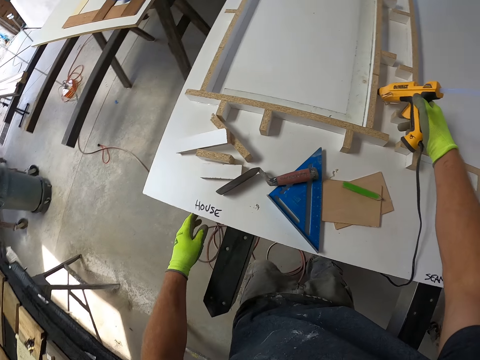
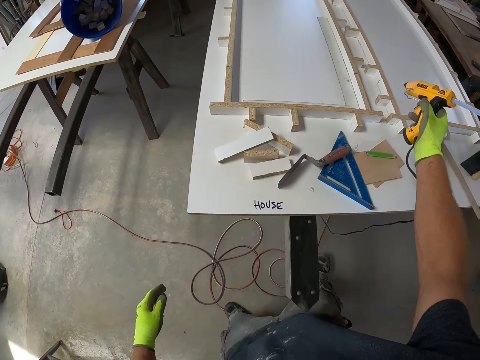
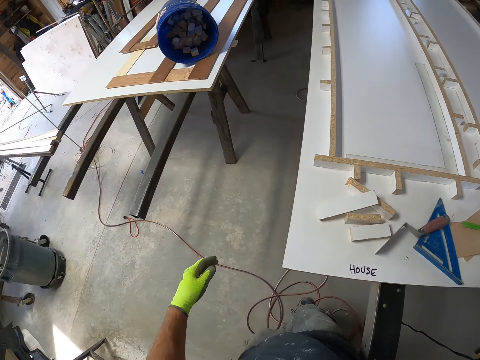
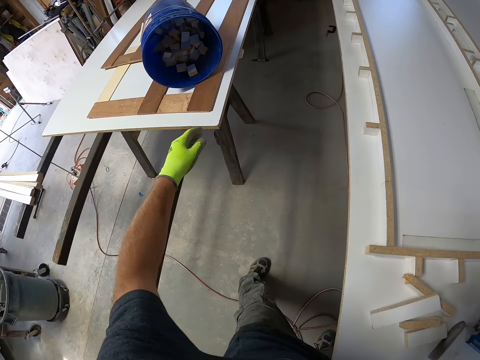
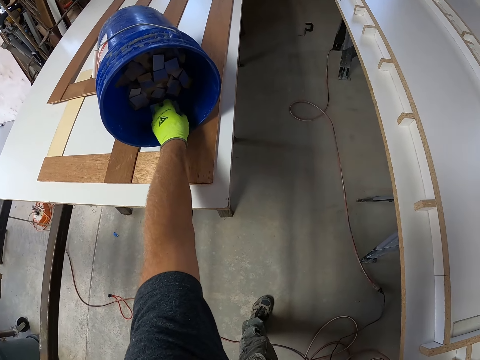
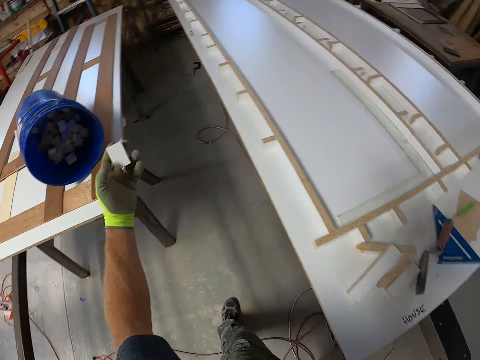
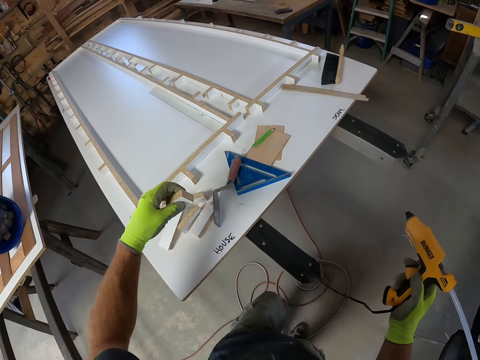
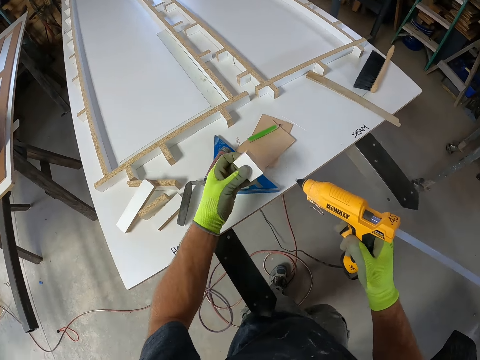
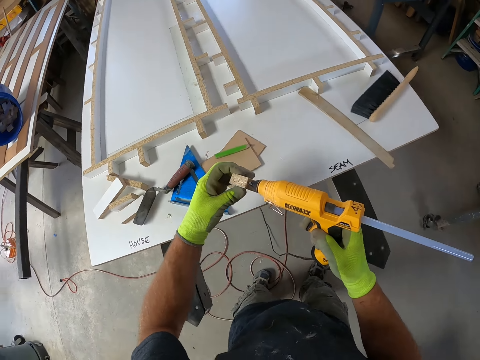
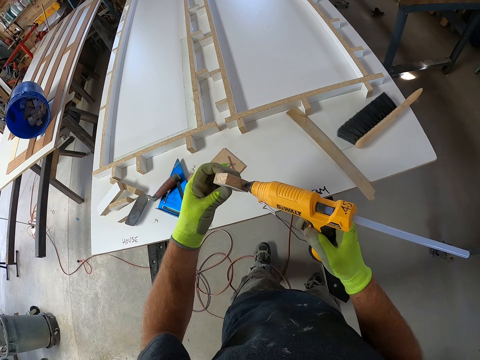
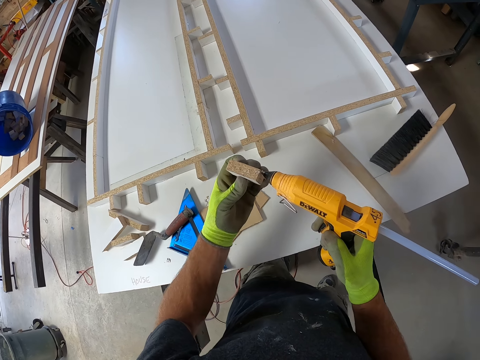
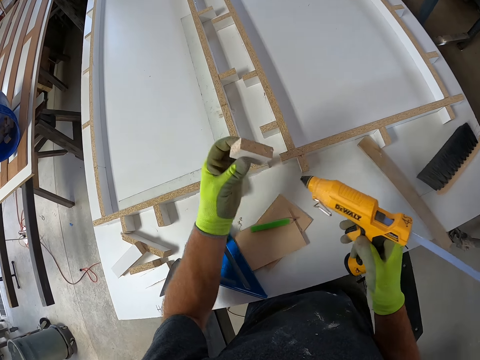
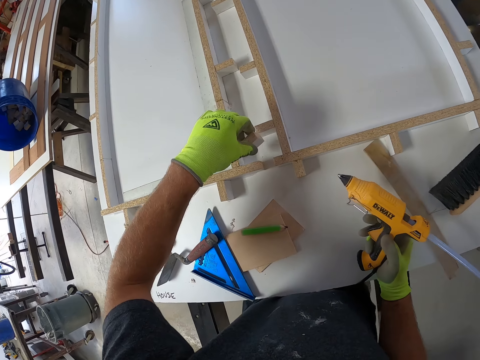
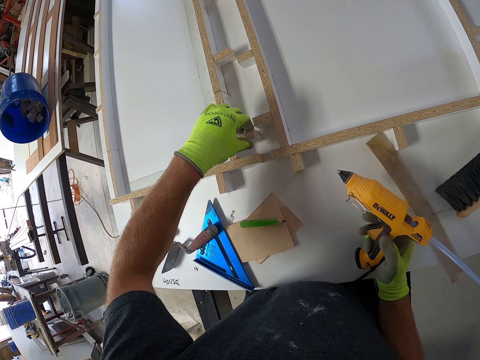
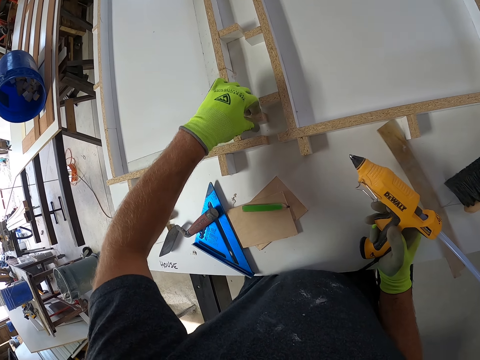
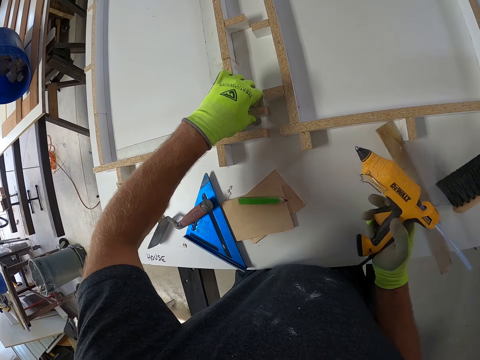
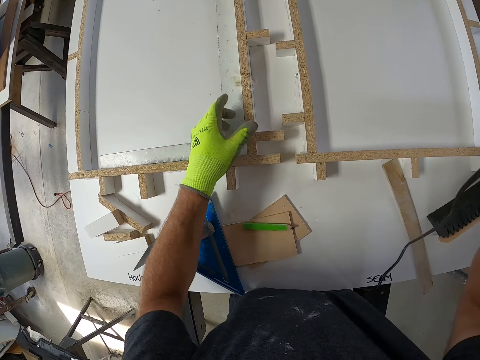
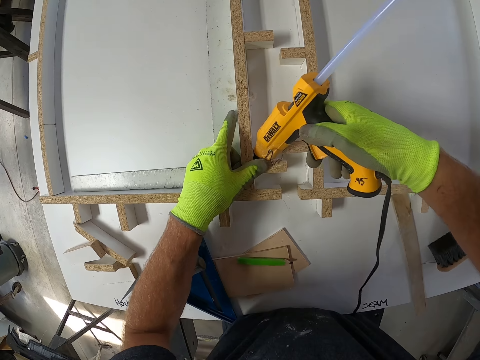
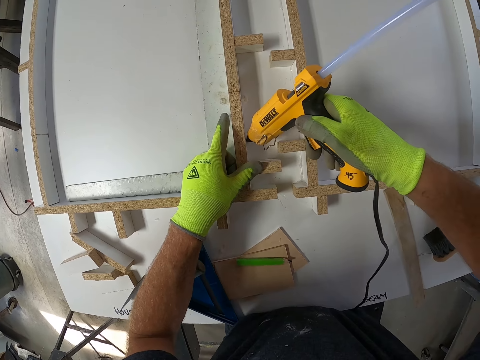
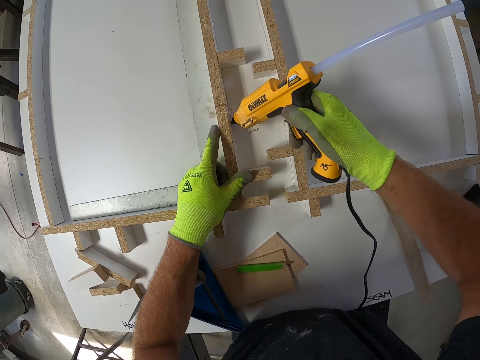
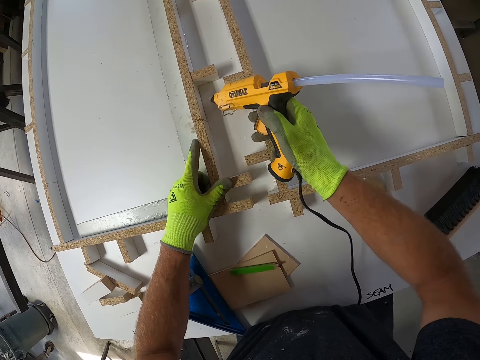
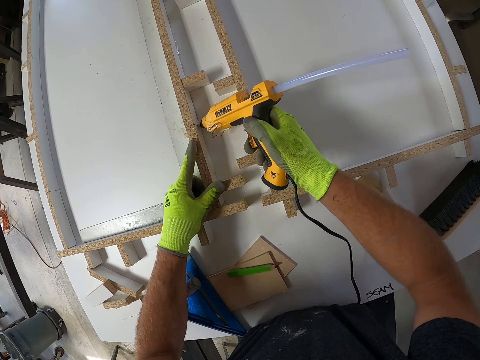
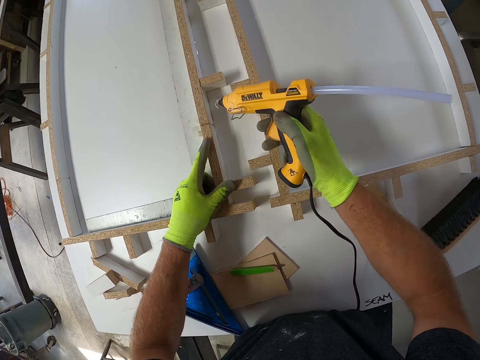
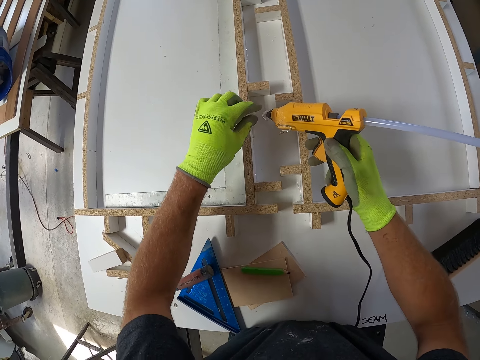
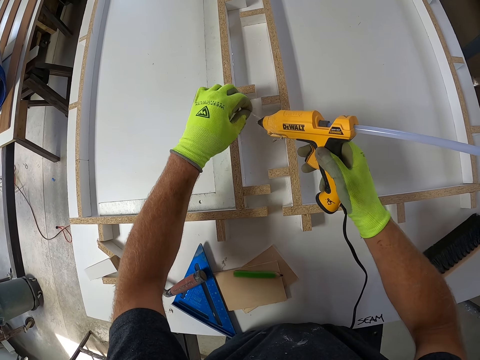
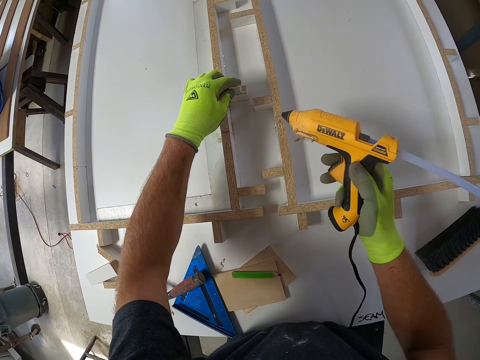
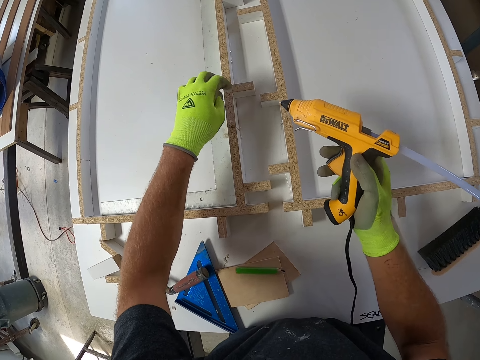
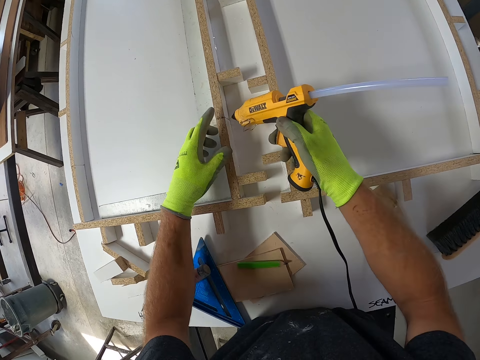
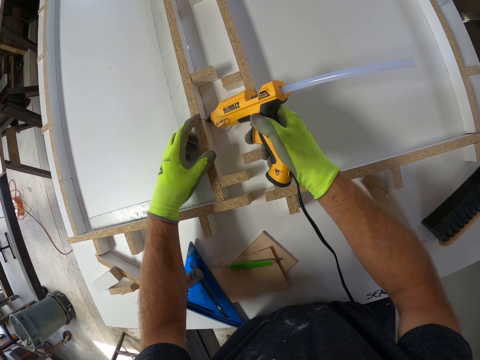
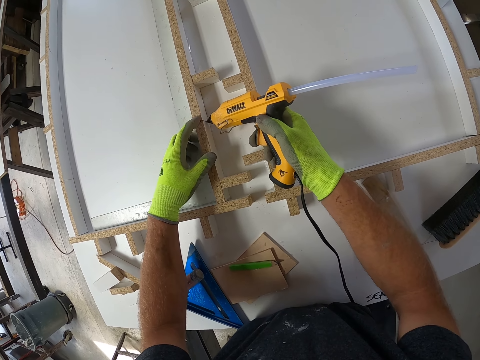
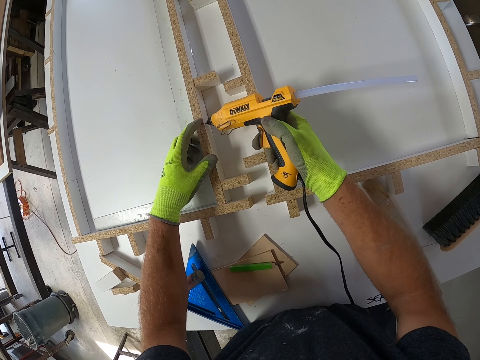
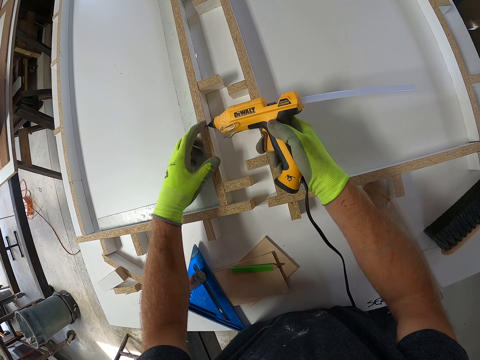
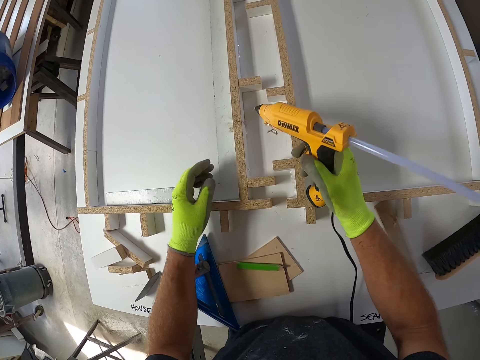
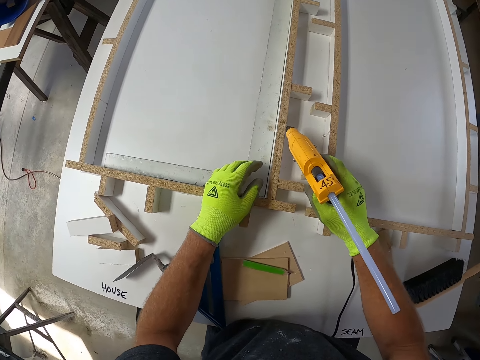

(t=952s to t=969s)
The camera wearer walks around a garage. They pick up a piece of wood from a bucket. They walk around the garage. They apply glue to the wood with the hot glue gun. They align the piece of wood on a wood model on a table. They fix the wood to the board. They apply glue to the board with the hot glue gun. They remove glue residue from the glue gun nozzle. They apply glue to the board with the hot glue gun.

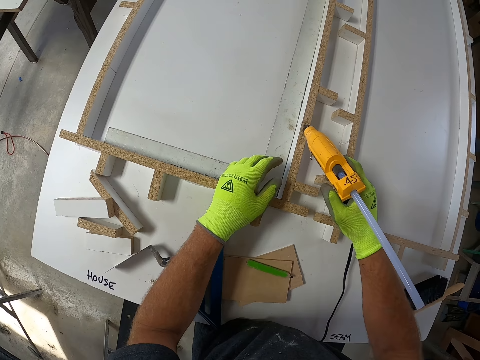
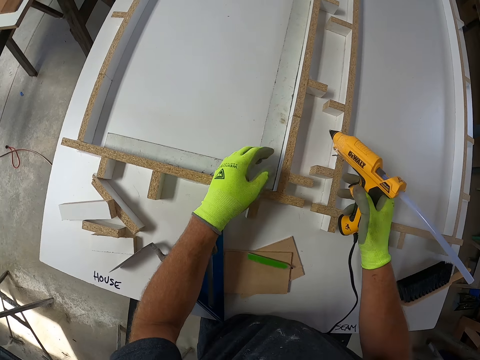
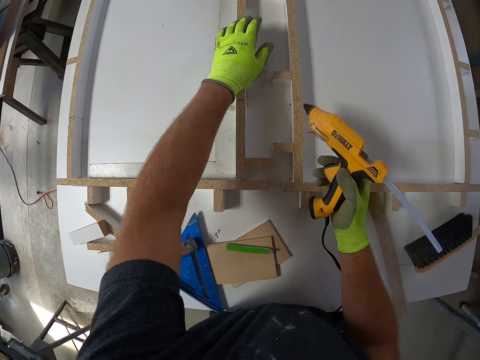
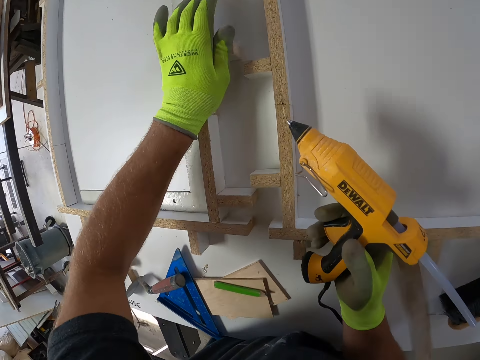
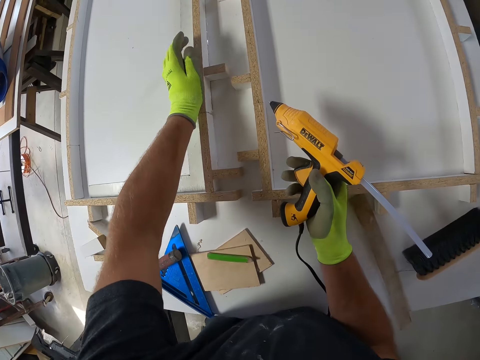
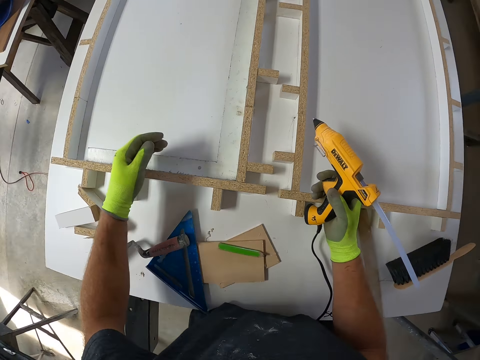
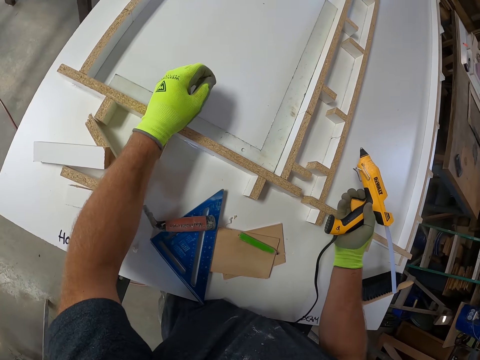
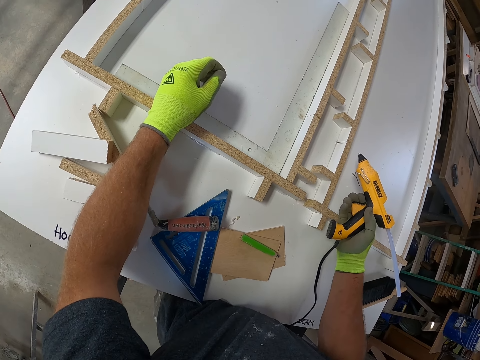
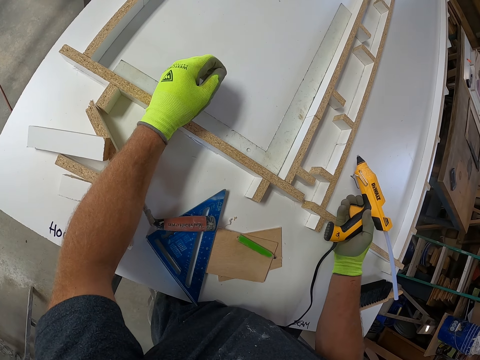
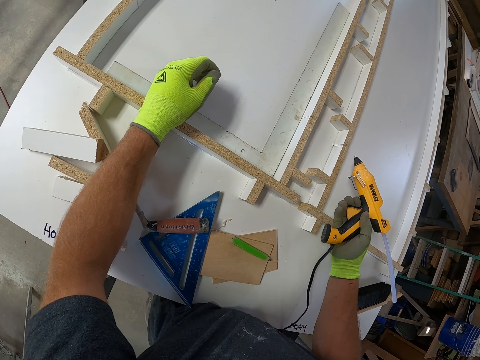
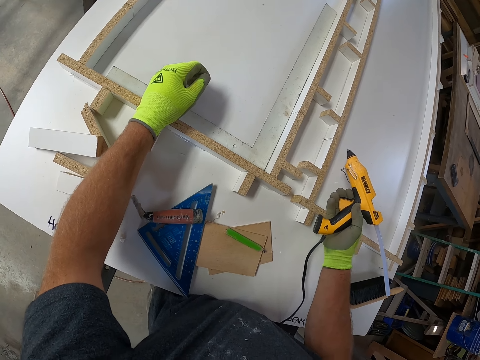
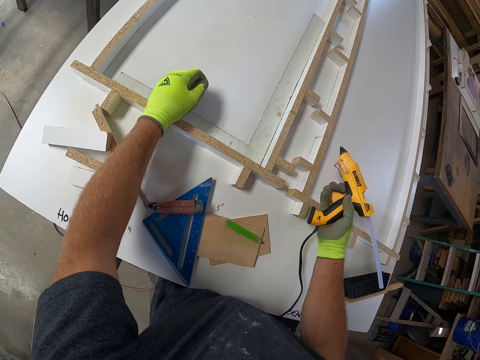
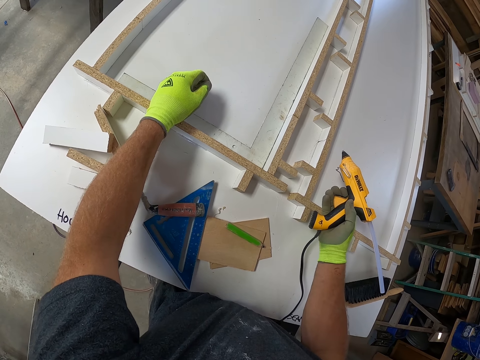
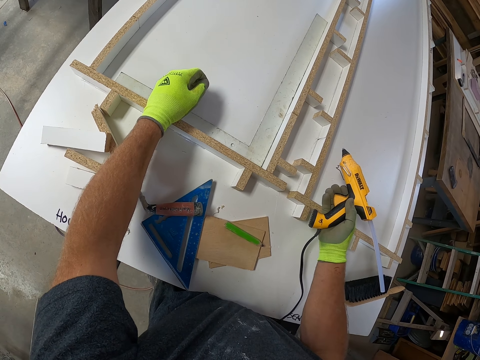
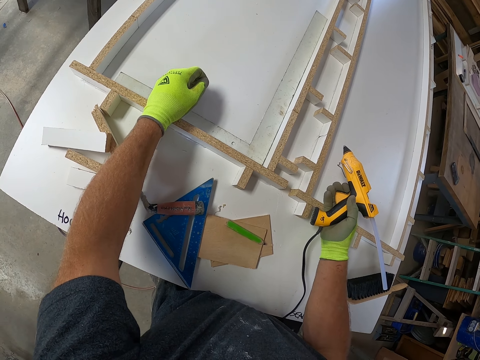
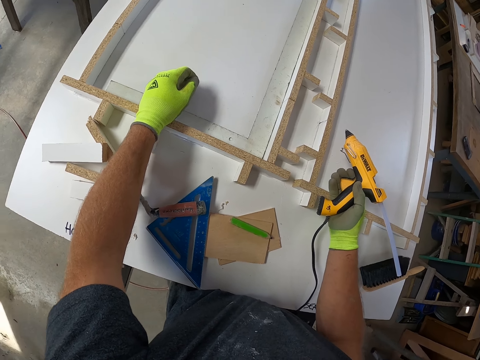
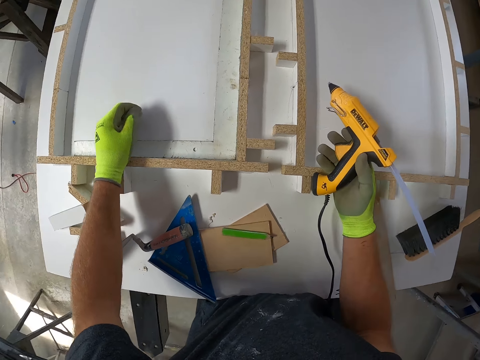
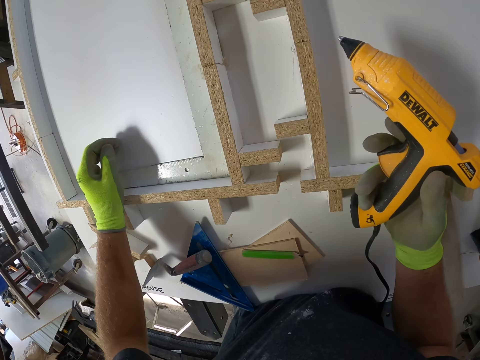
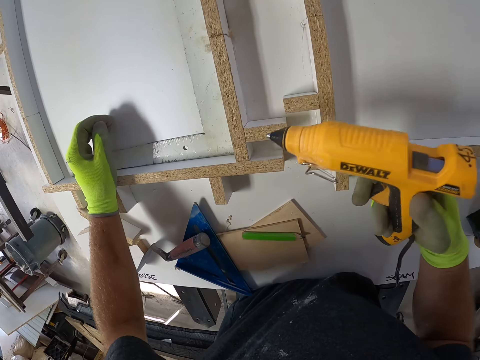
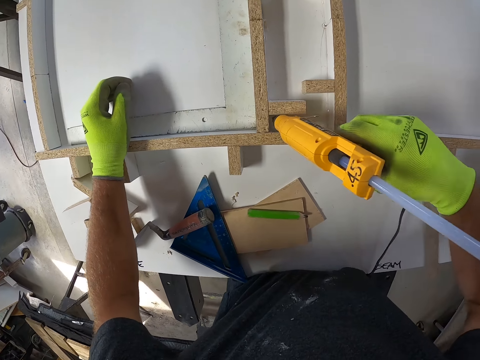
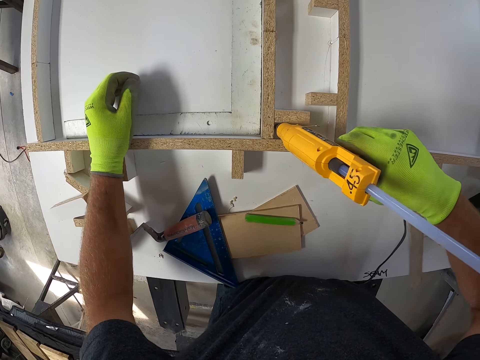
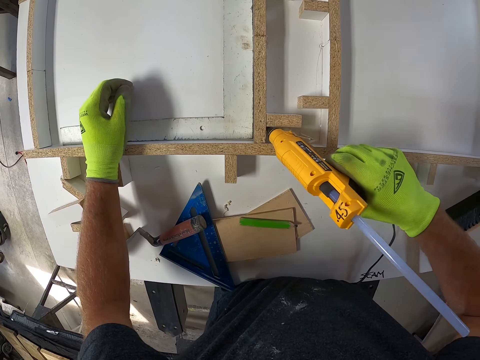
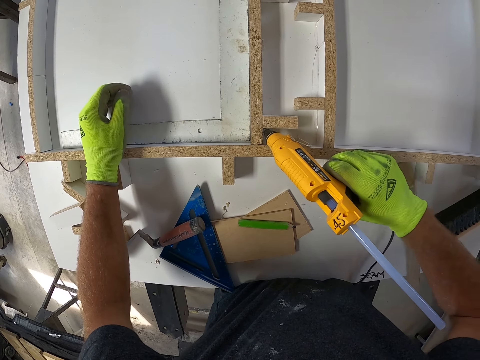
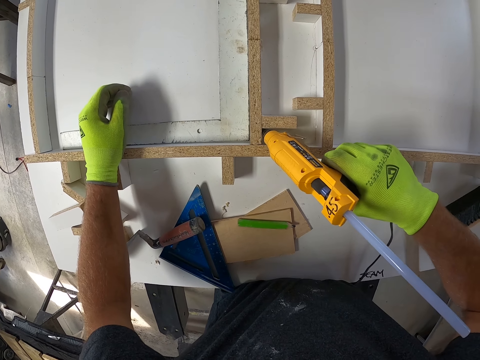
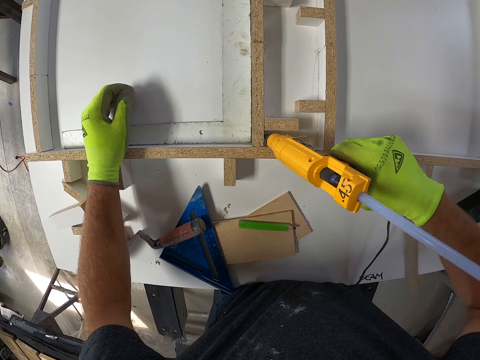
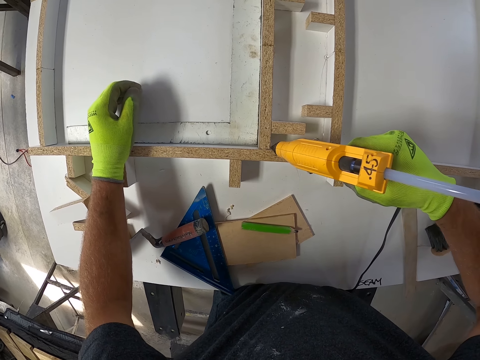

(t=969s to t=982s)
The camera wearer aligns a piece of wood on a wood model on a table. They press down the wood on the board. They look around the table. They apply glue to the board with the hot glue gun.
